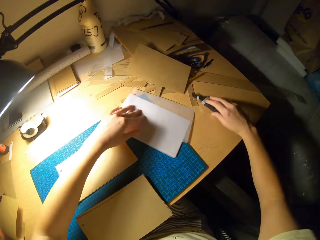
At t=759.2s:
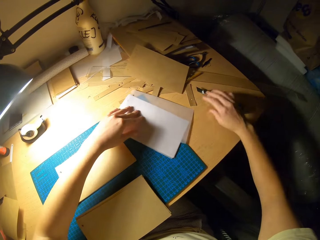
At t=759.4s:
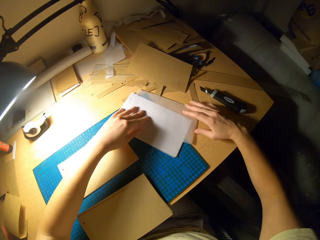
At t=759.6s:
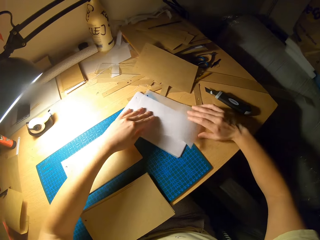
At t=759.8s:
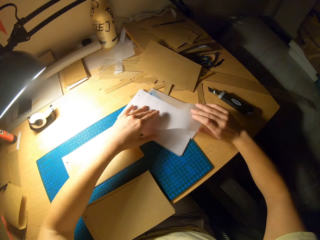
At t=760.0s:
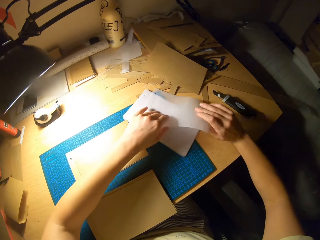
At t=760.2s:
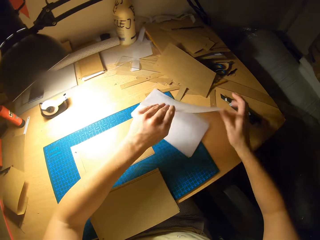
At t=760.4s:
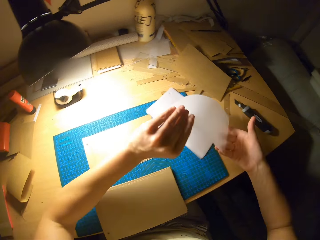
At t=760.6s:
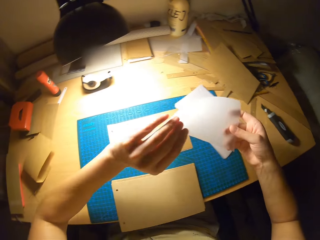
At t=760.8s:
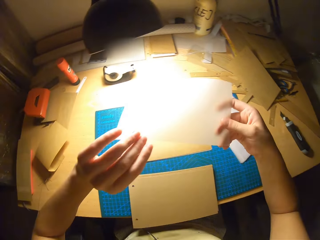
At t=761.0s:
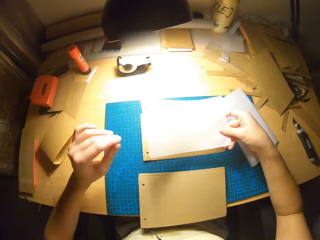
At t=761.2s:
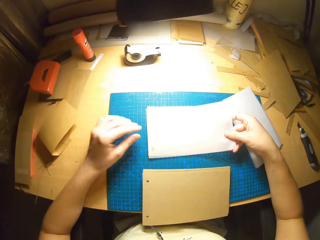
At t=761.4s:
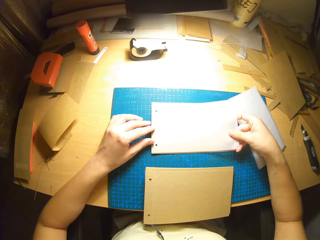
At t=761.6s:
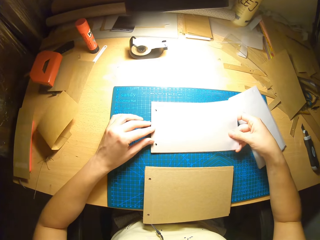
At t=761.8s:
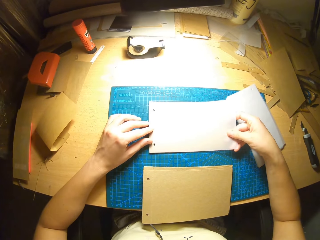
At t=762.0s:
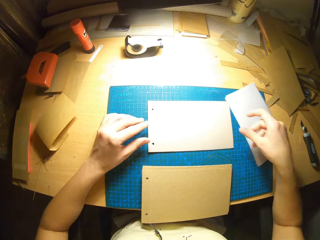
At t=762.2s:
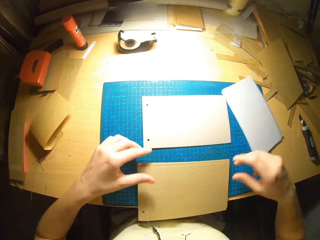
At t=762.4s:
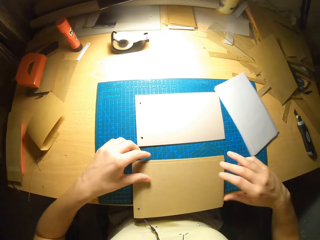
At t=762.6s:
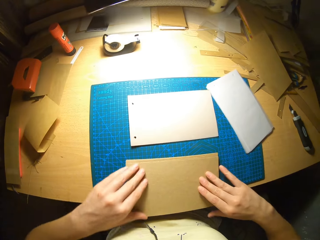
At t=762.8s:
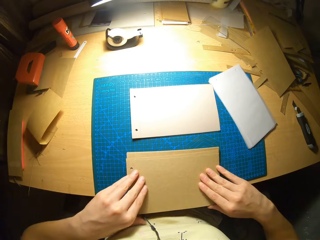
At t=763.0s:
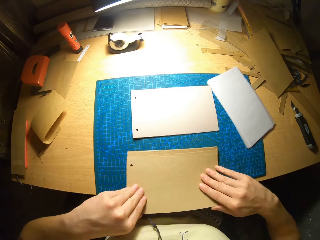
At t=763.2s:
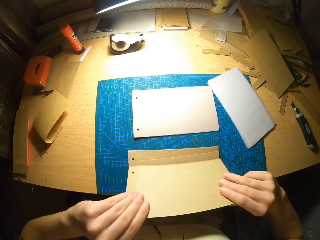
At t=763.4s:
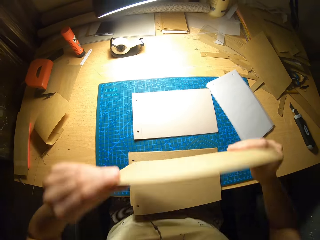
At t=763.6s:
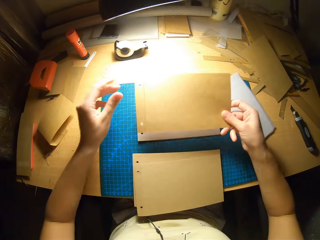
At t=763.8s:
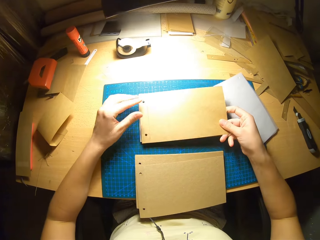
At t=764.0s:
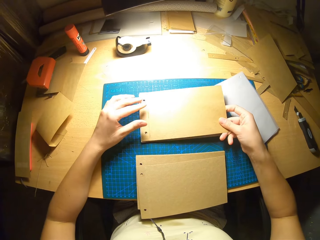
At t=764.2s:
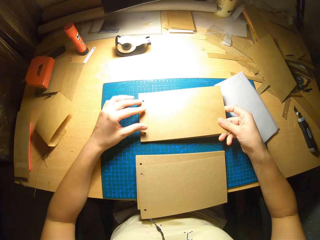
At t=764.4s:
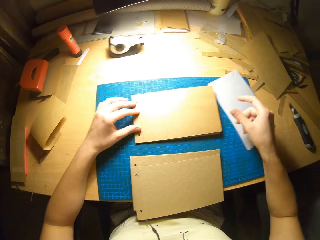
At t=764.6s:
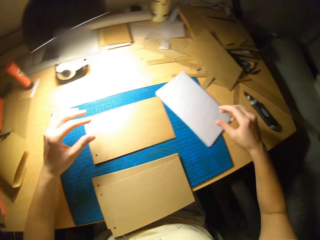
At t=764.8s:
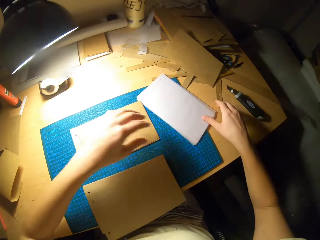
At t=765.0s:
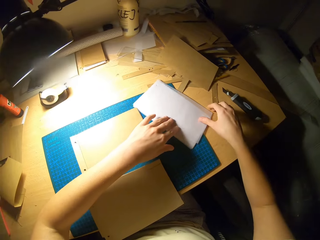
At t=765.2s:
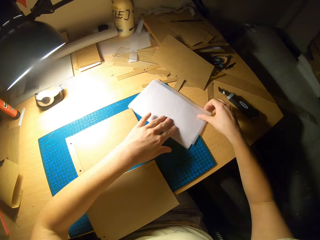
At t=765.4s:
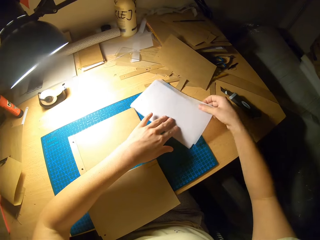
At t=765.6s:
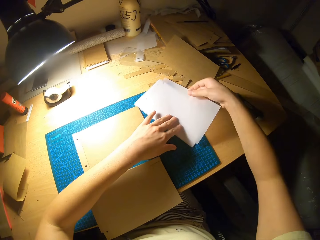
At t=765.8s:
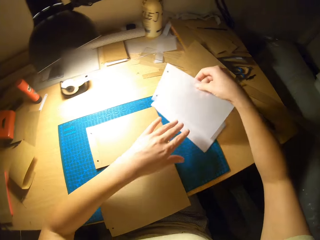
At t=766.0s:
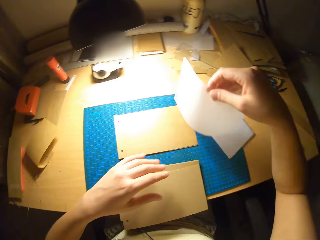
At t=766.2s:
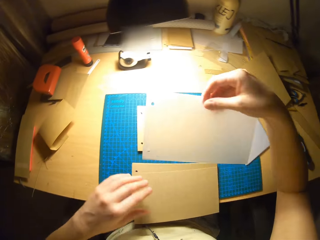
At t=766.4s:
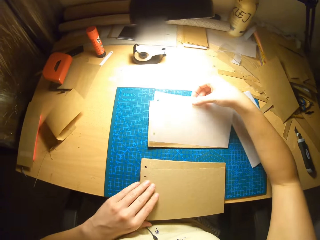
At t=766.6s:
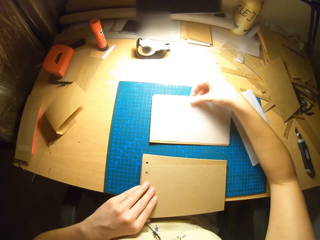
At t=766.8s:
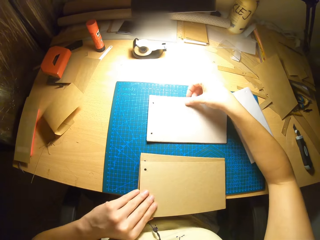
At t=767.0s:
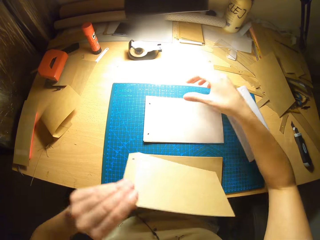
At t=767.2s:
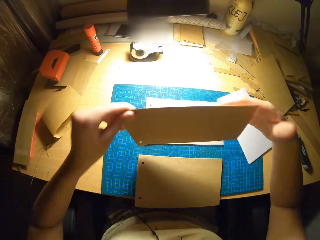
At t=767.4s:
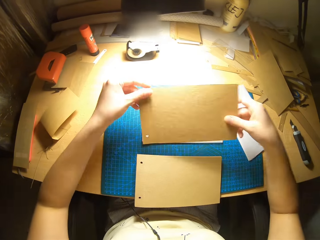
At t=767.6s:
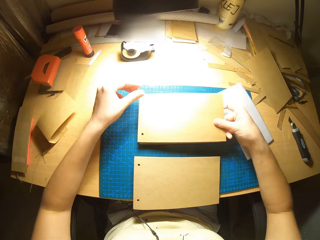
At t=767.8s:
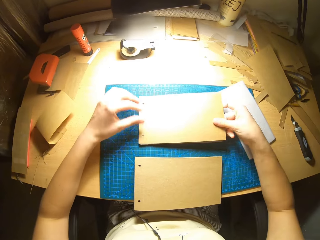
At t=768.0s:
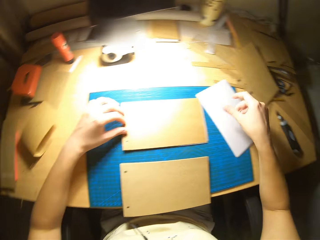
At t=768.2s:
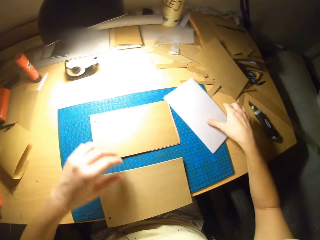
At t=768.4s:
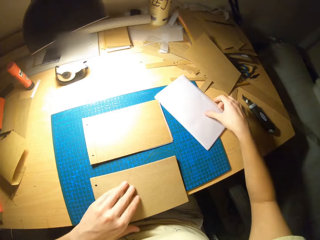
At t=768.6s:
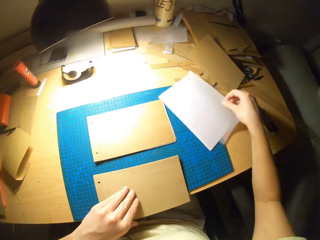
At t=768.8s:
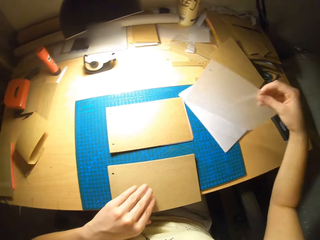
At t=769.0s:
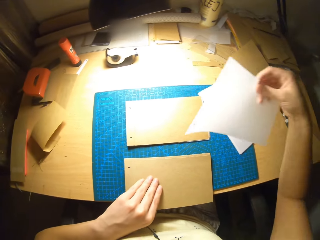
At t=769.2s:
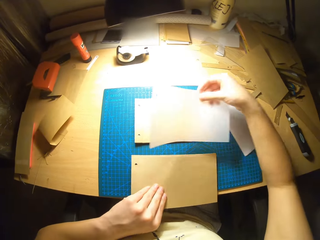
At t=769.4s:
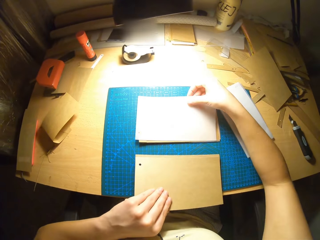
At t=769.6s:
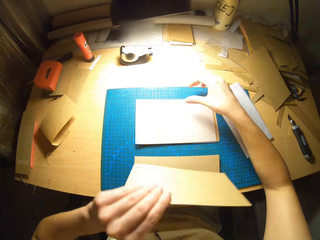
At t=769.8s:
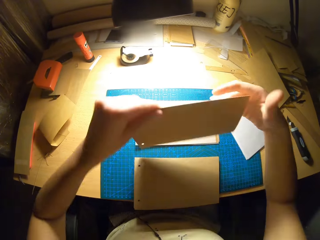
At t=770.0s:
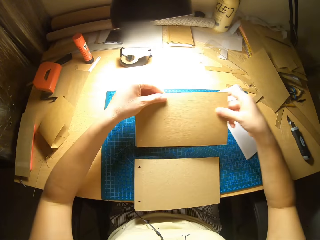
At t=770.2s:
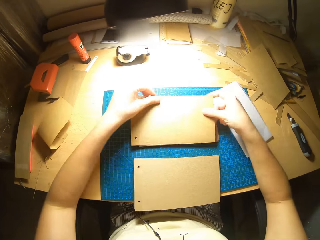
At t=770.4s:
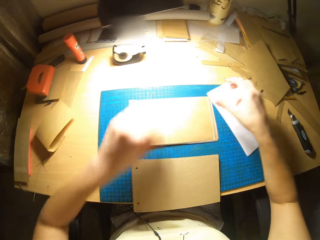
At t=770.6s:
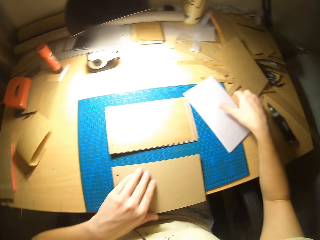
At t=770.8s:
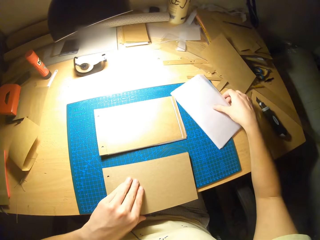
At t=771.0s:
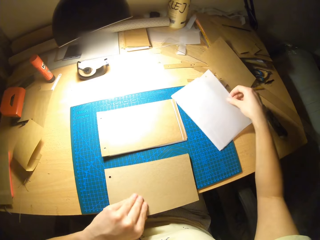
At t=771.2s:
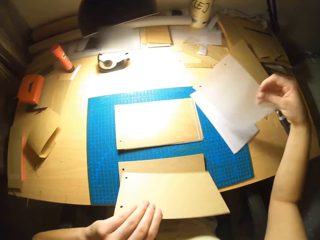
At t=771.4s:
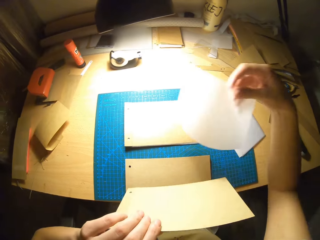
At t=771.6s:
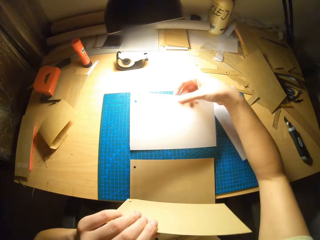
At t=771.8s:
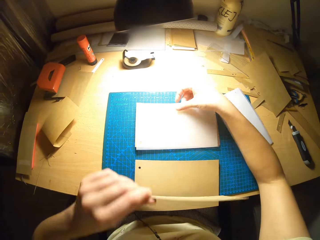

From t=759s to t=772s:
The camera wearer places the white paper on the brown. They place the brown paper on the white. They place the white paper on the brown. They place the brown paper on the white. They place the white paper on the brown. They place the brown paper on the white.

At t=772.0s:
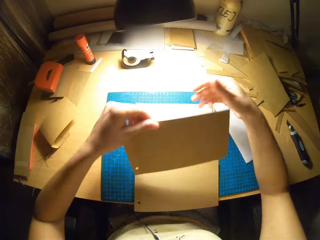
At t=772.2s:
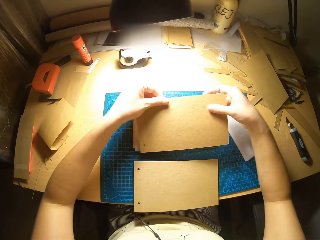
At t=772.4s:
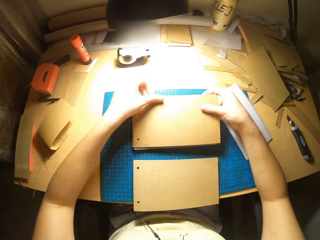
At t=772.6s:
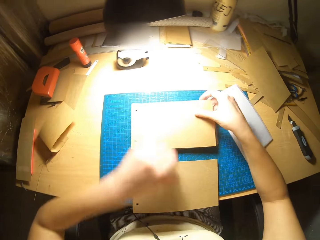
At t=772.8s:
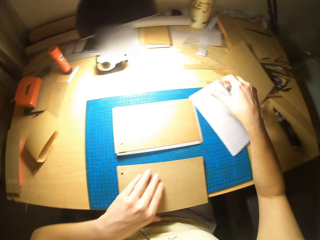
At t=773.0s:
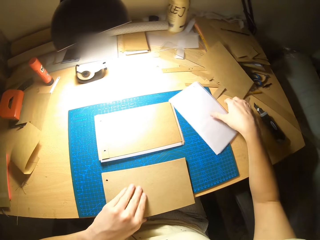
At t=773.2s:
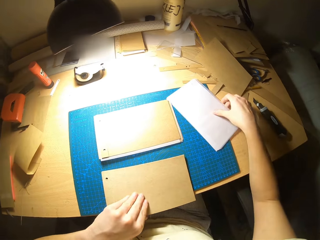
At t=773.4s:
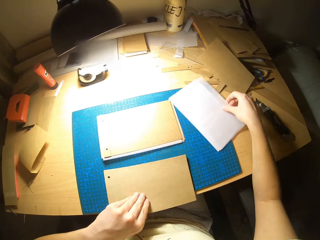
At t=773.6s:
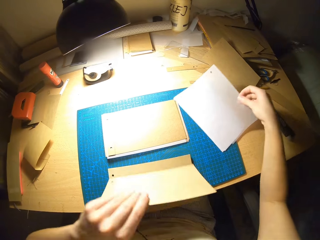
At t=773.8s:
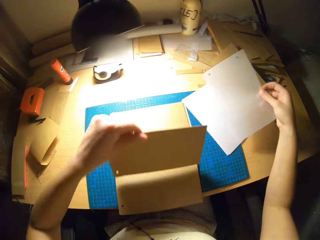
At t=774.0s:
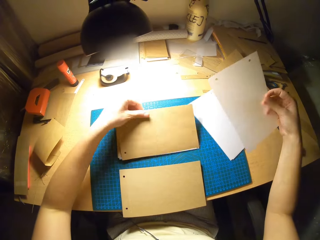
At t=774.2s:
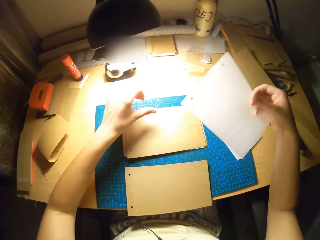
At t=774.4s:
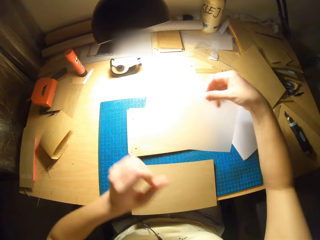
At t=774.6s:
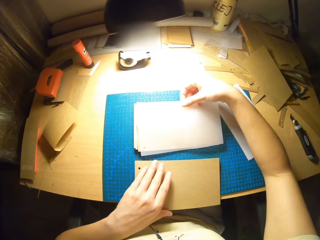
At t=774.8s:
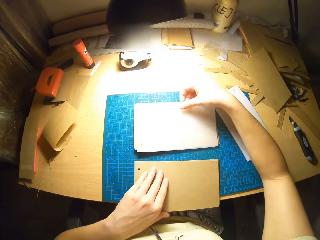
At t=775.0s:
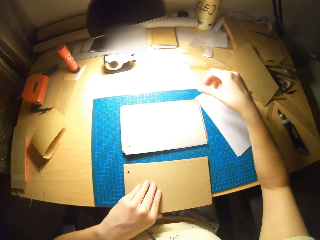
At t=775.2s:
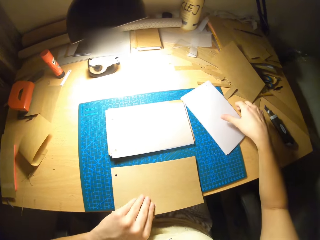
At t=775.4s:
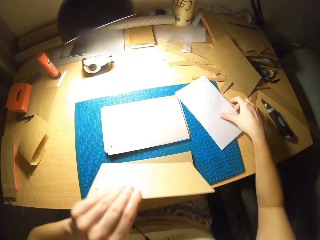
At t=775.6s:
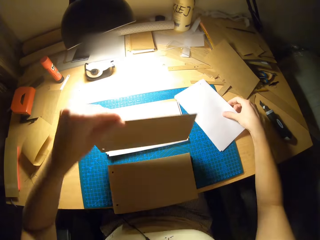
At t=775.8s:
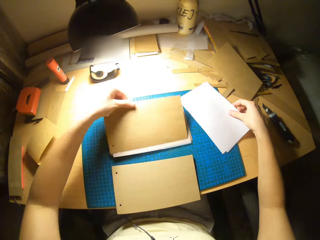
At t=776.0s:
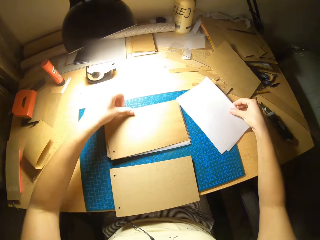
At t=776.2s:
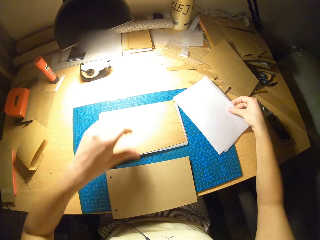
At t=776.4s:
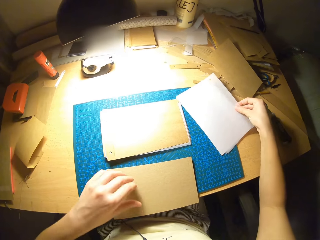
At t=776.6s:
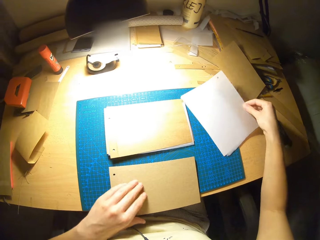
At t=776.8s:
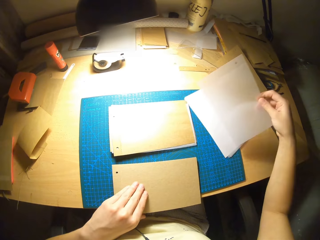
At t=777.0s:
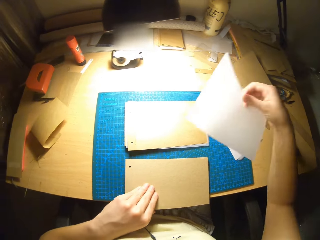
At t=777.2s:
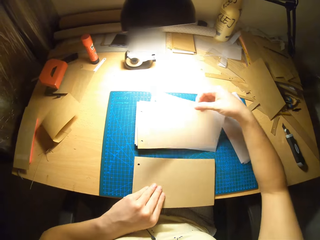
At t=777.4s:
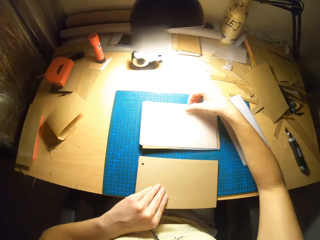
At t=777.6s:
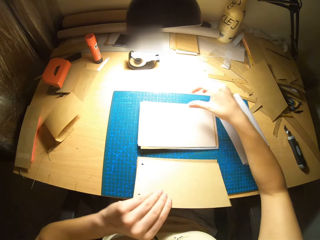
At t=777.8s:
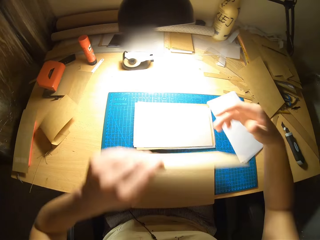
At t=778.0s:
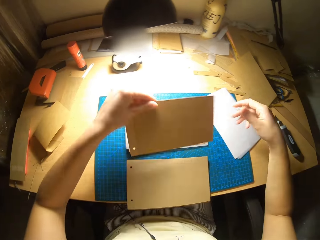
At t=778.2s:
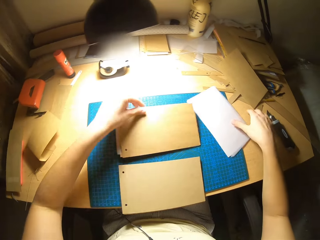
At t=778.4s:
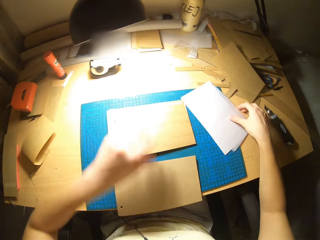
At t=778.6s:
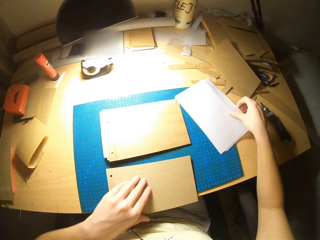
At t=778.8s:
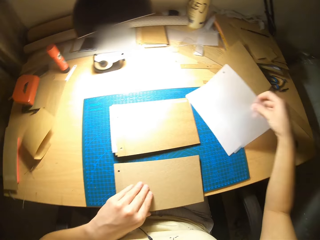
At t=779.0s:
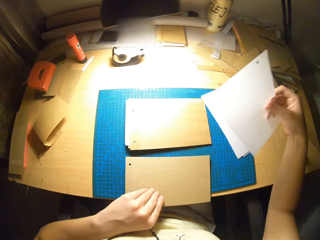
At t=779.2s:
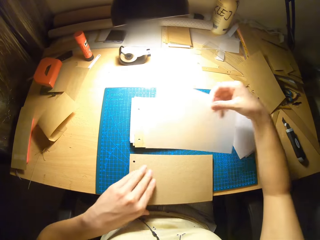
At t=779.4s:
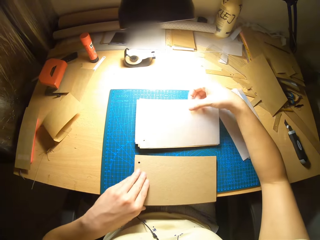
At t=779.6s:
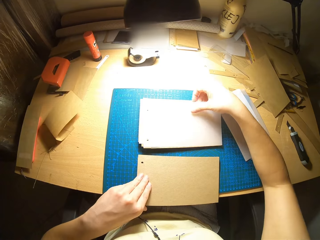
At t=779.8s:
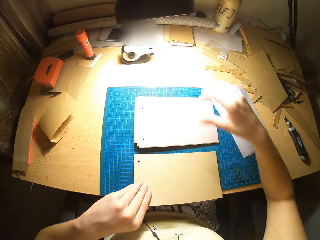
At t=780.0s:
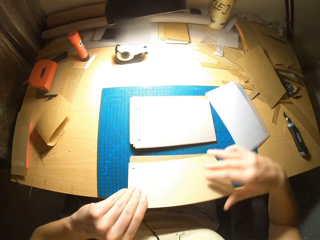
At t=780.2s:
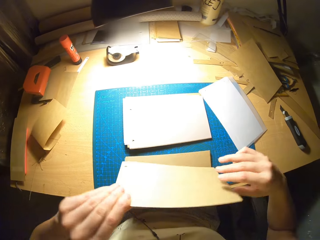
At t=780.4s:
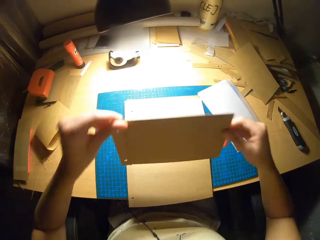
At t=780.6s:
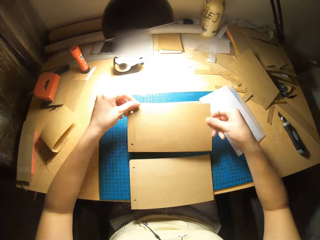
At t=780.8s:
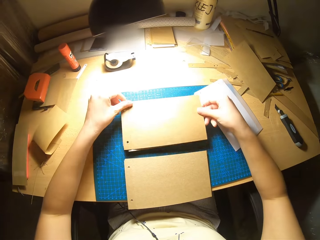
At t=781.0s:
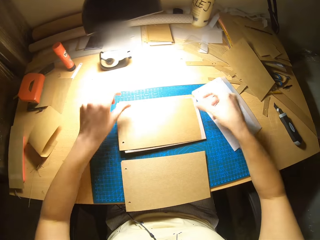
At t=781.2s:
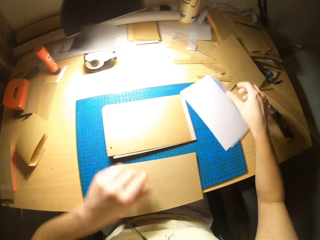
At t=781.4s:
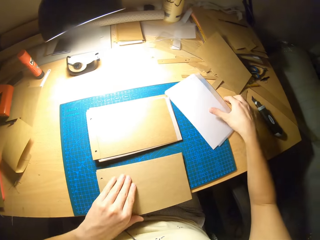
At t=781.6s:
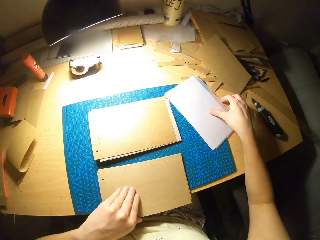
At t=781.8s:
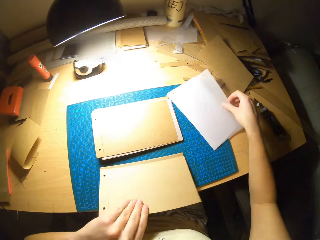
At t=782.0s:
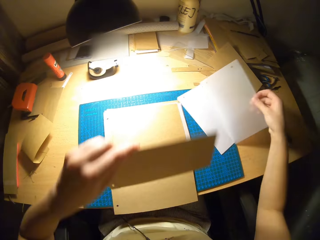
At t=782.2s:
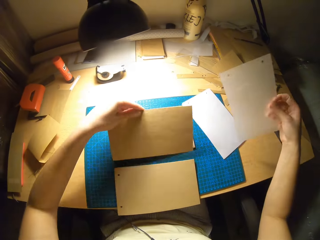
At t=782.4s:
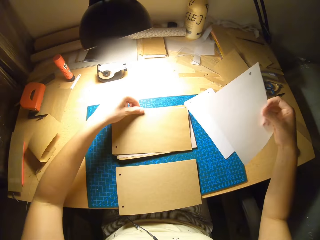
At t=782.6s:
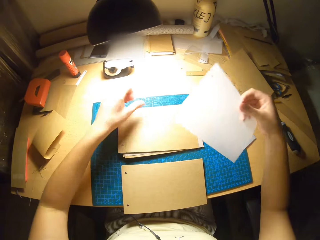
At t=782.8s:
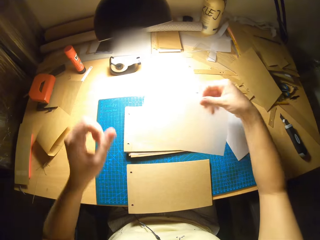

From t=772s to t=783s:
The camera wearer places the white paper on the brown. They place the brown paper on the white. They place the white paper on the brown. They place the brown paper on the white. They place the white paper on the brown. They place the brown paper on the white. They place the white paper on the brown. They place the brown paper on the white.
